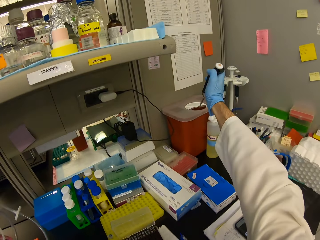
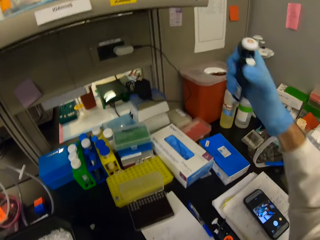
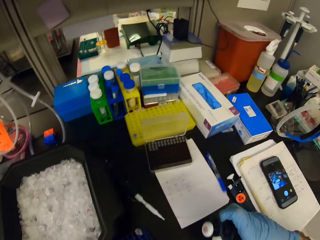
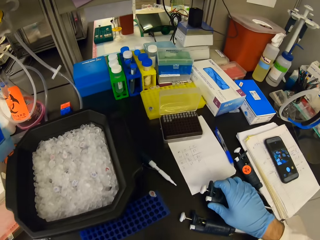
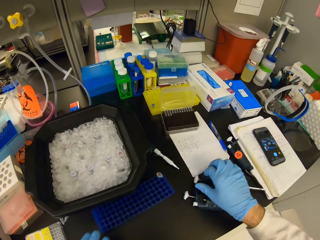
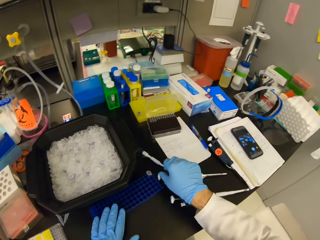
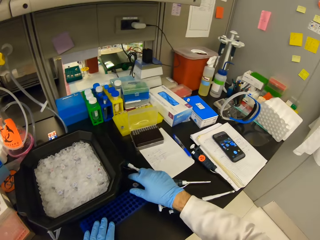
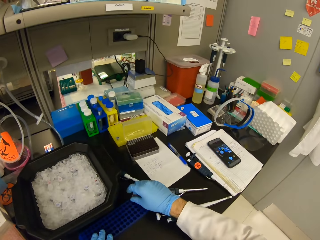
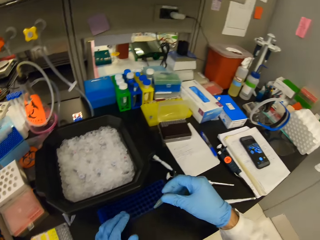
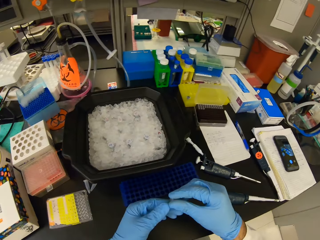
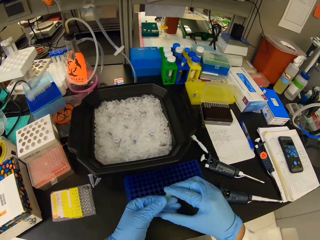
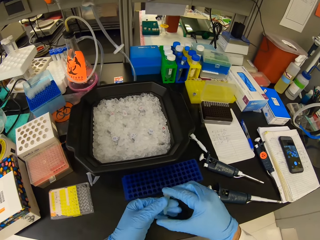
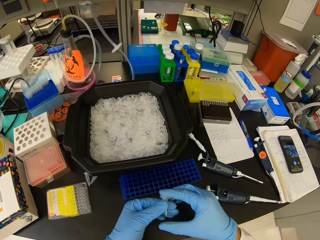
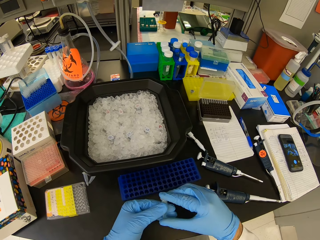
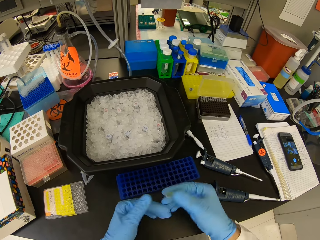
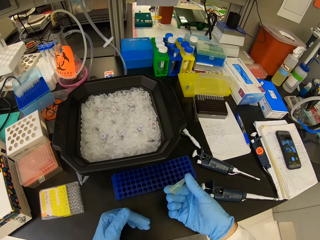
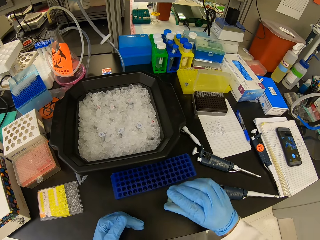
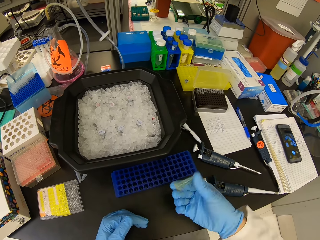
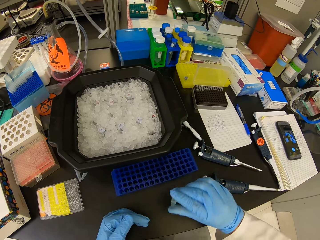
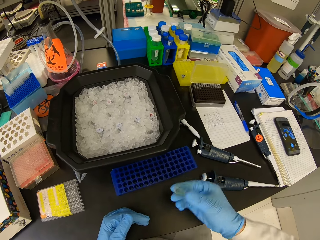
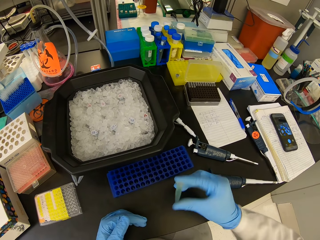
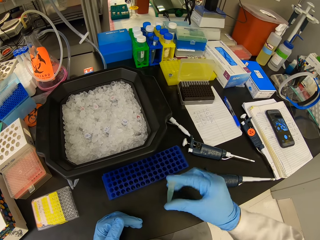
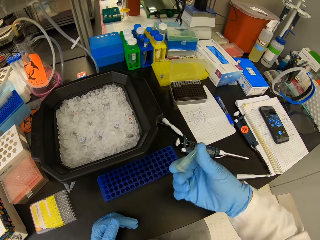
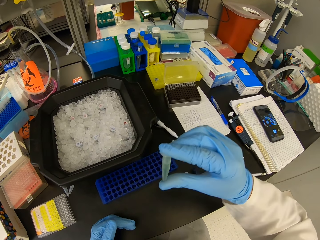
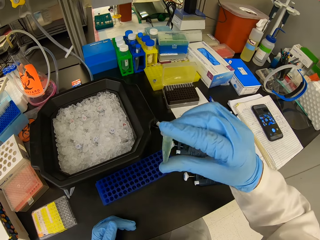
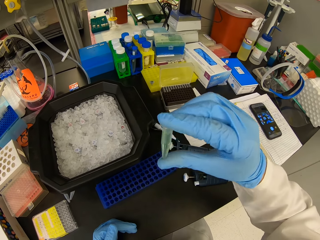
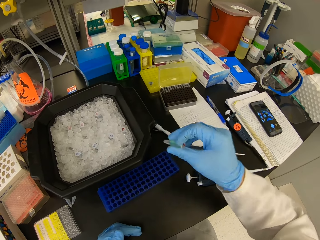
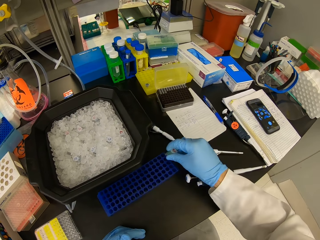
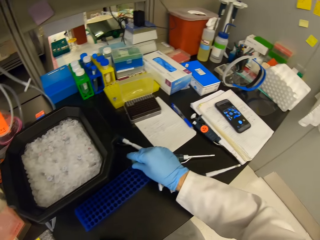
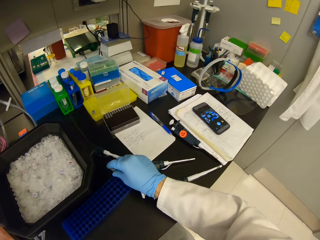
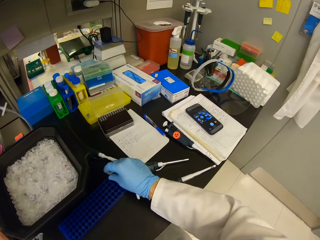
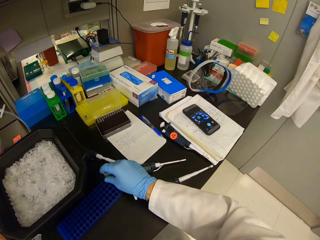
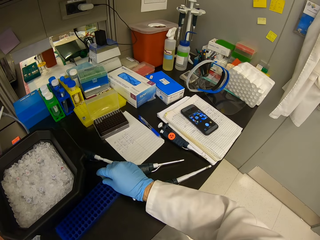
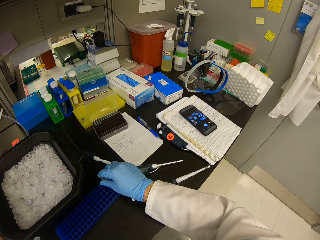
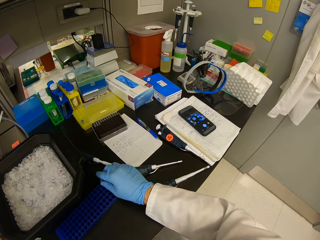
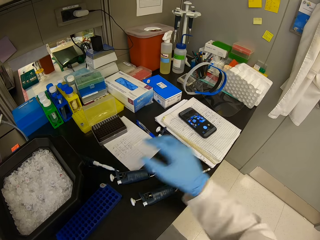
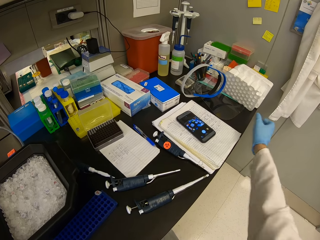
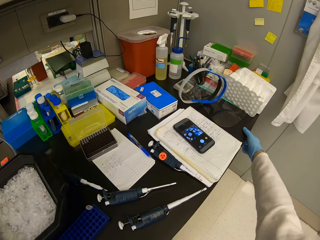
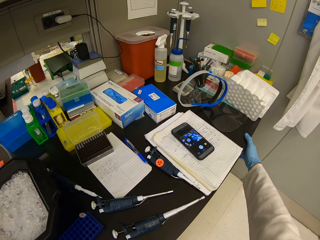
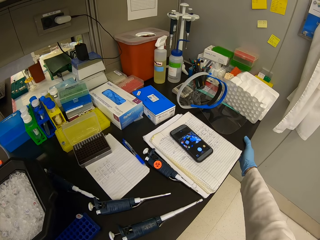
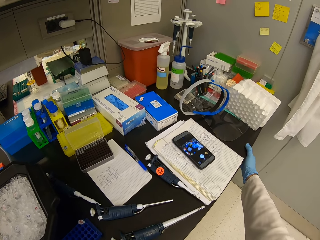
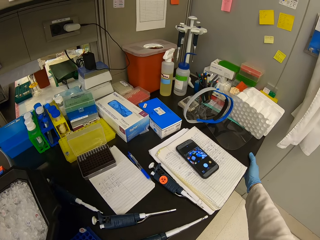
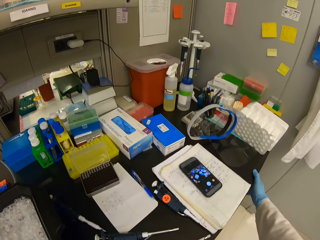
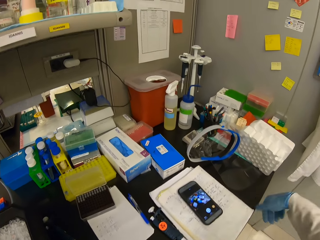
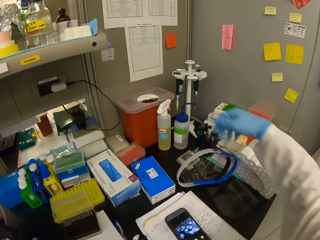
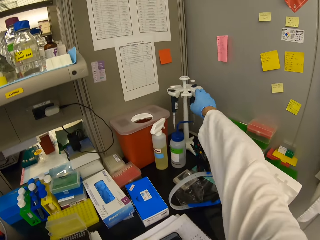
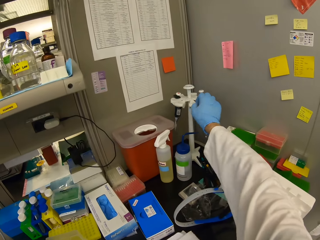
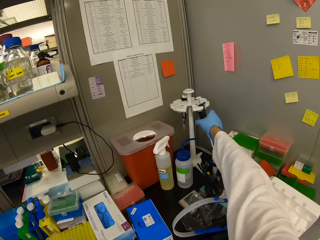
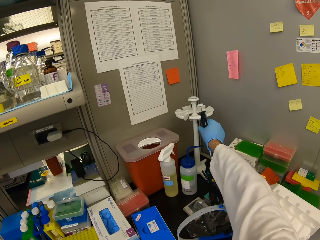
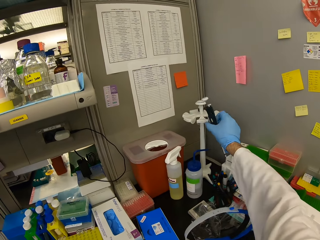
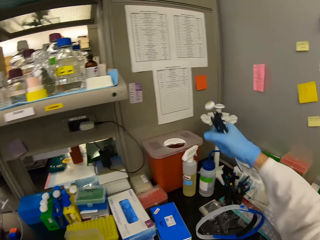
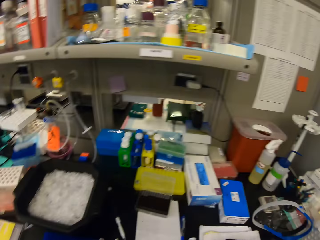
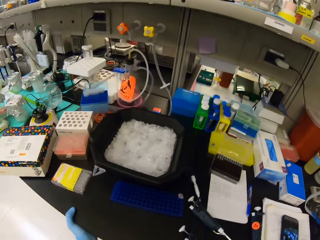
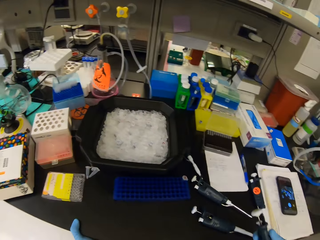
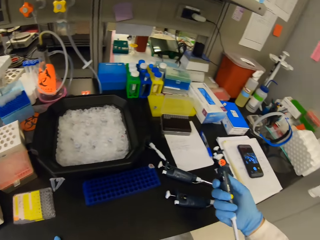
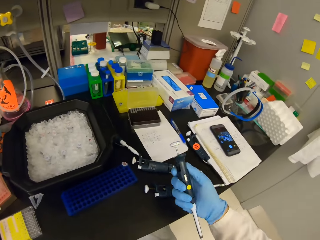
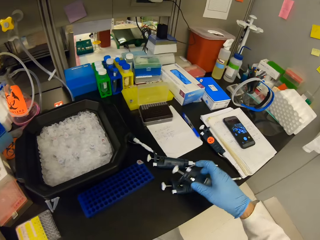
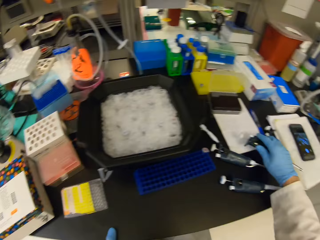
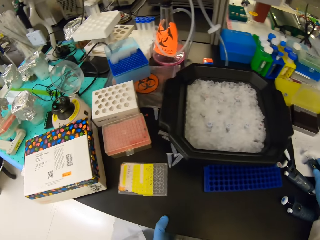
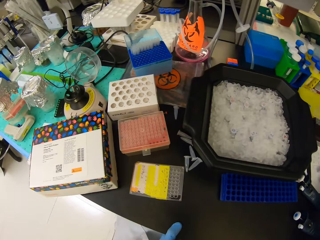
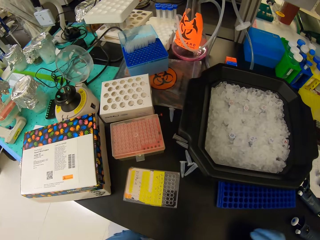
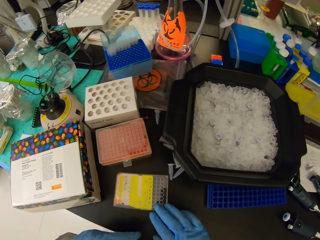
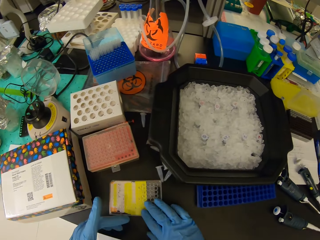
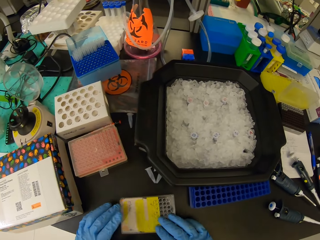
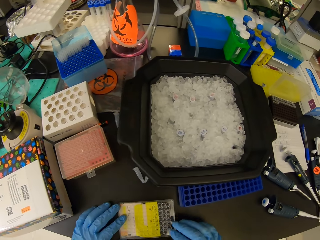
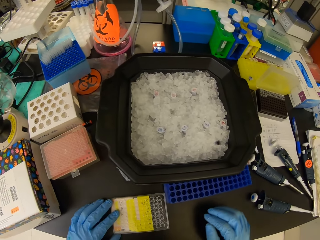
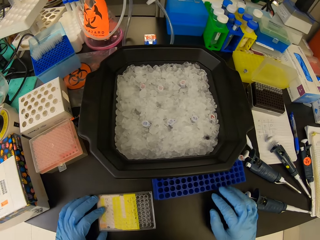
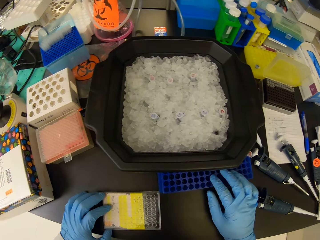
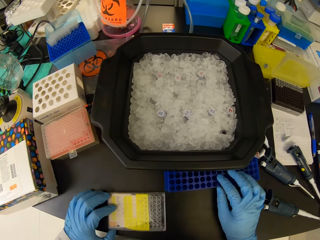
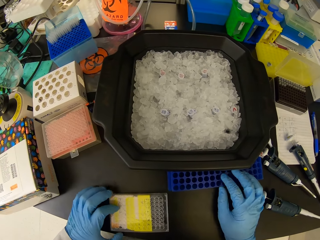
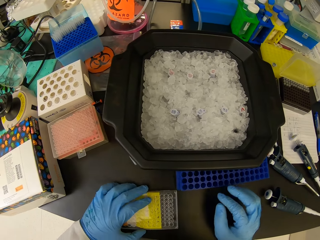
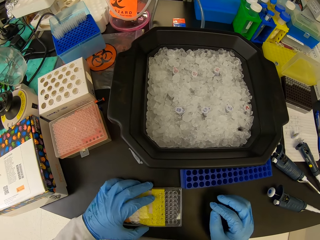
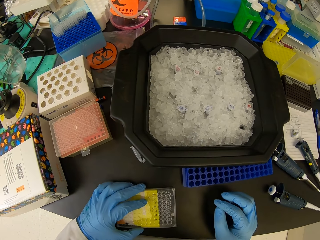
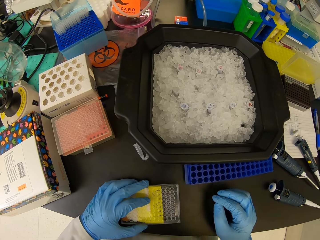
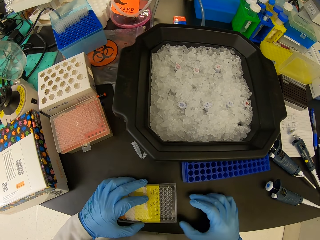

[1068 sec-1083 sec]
The camera wearer pours the remaining liquid in the bin. They place the syringe on the table. They pick up the test tube. They shake the test tube. They look at the test tube. They place the test tube in the rack. They turn the syringe holder. They pick up the syringe. They place the syringe on the table. They hold the plastic storage box.

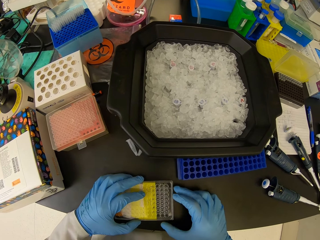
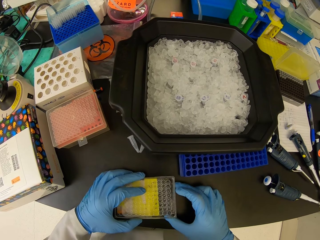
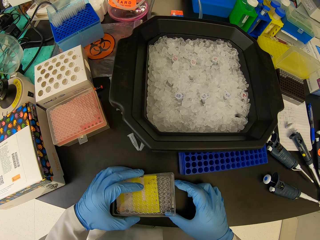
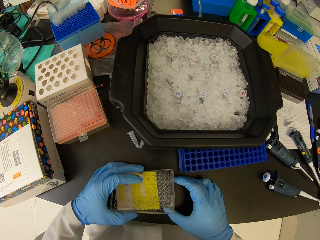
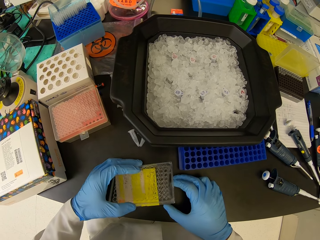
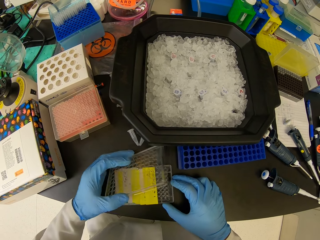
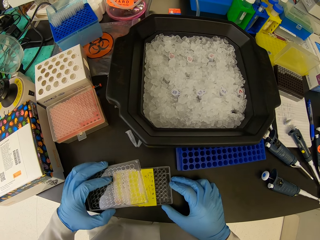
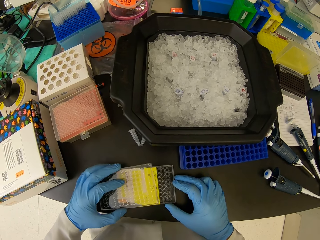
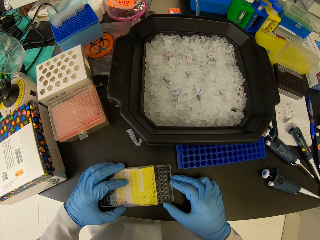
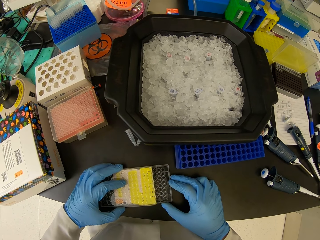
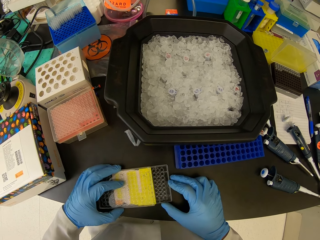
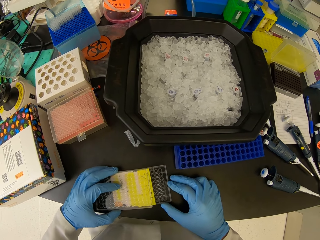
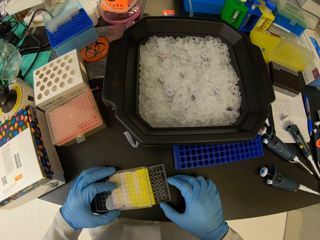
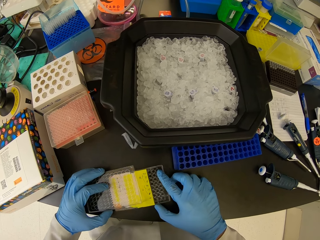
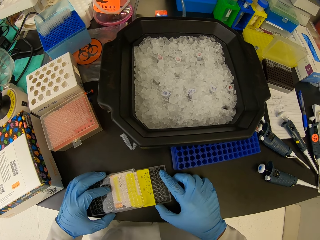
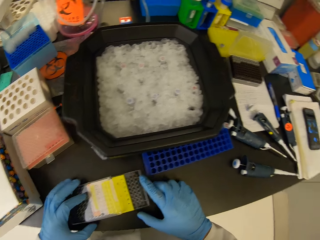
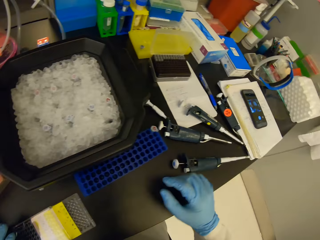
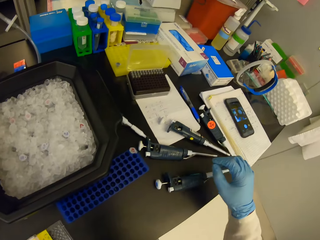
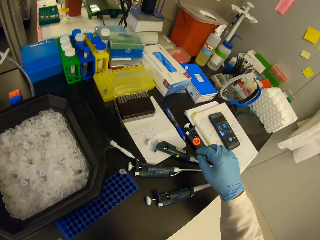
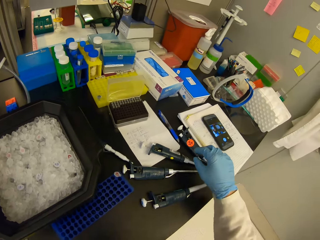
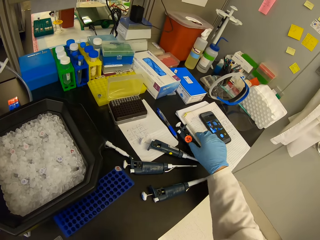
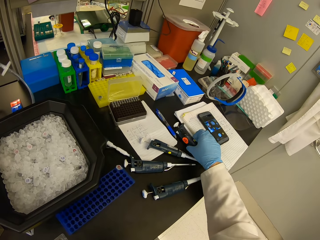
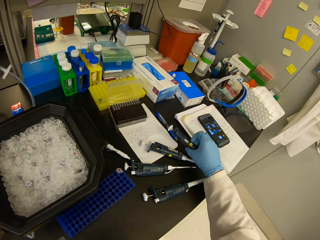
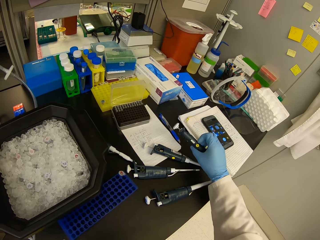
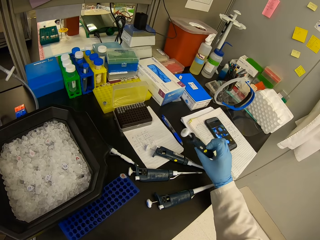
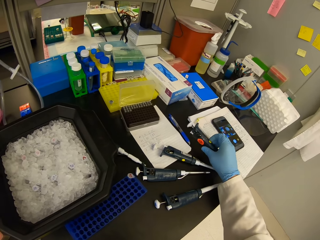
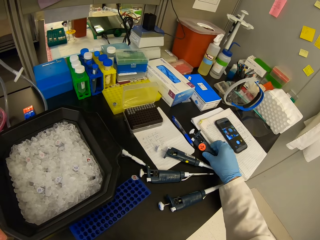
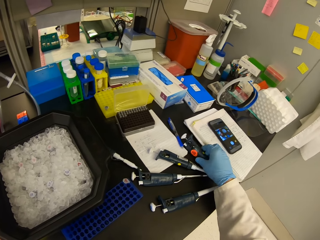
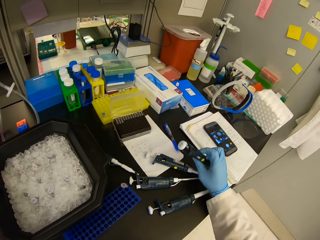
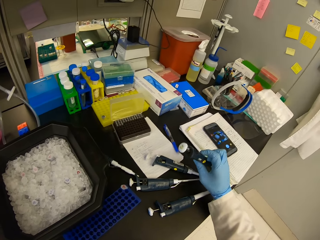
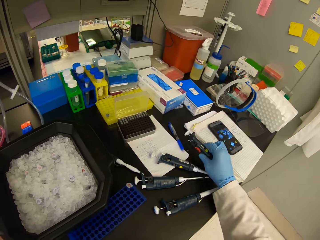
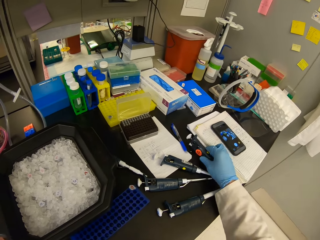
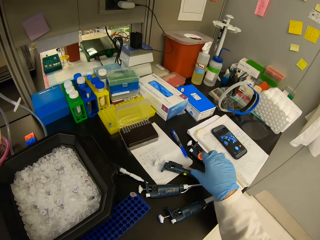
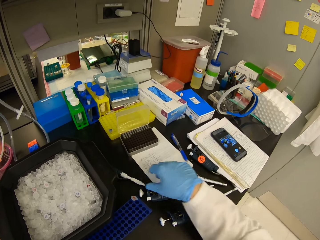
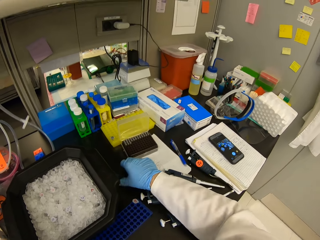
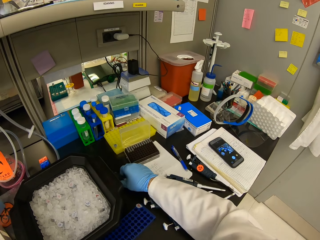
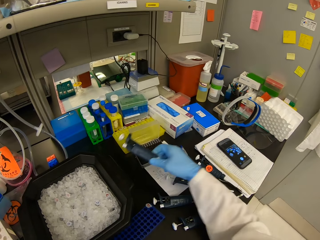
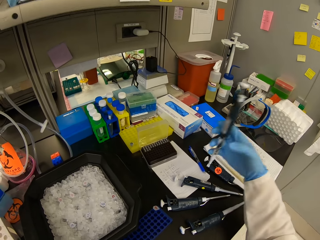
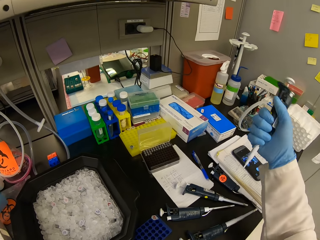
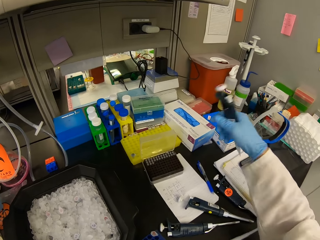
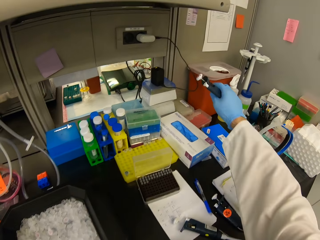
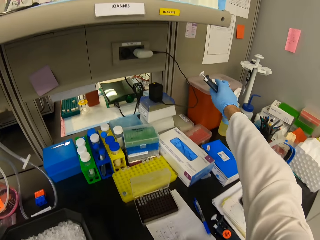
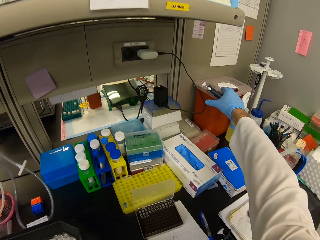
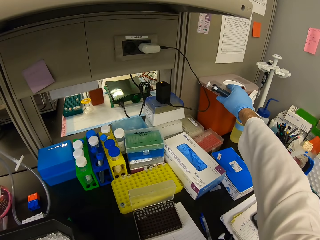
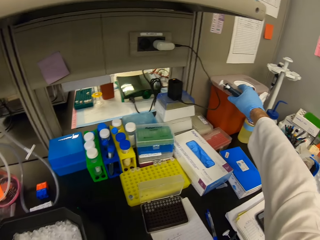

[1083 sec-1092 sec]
The camera wearer opens the plastic storage box. They check the syringe on the table. They pick up a micropipette and put the micropipette on the table. They pick up another syringe.
